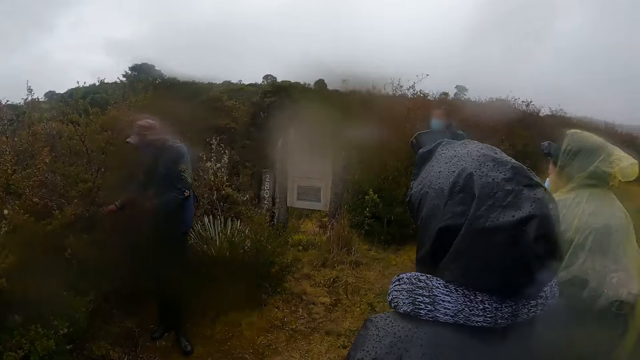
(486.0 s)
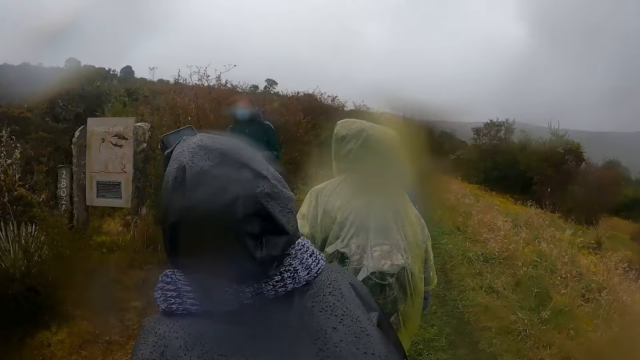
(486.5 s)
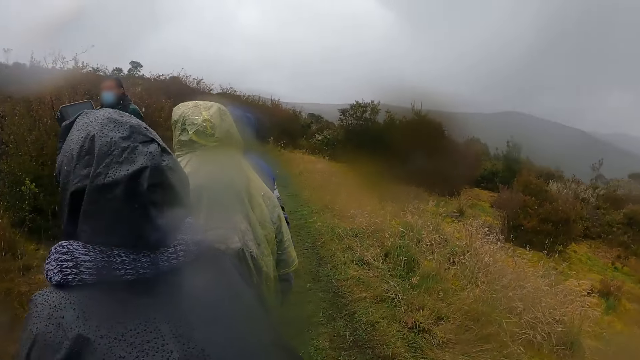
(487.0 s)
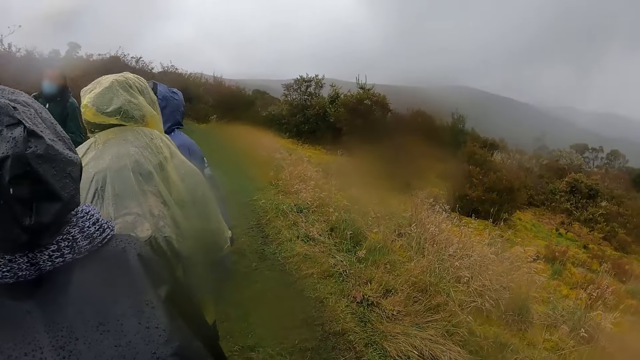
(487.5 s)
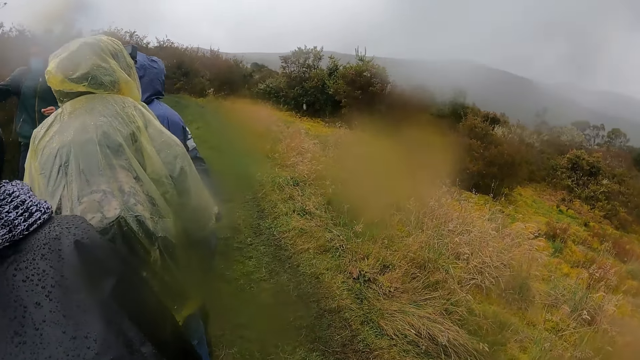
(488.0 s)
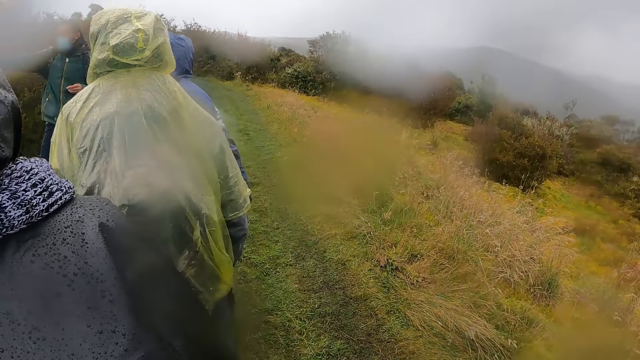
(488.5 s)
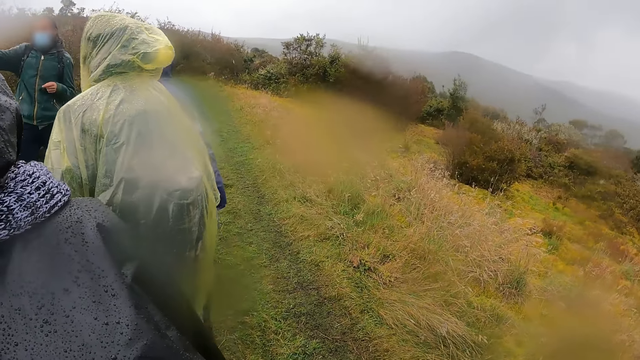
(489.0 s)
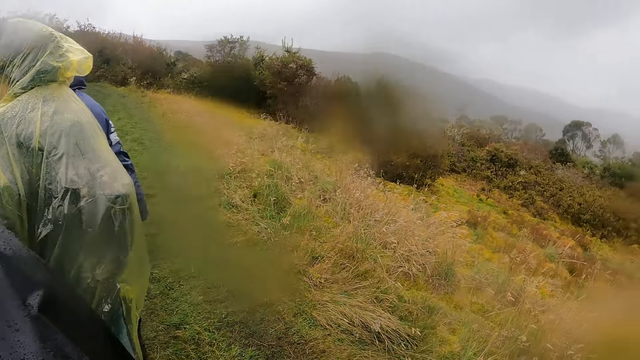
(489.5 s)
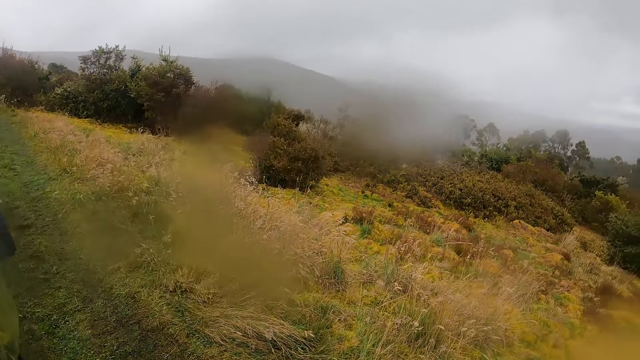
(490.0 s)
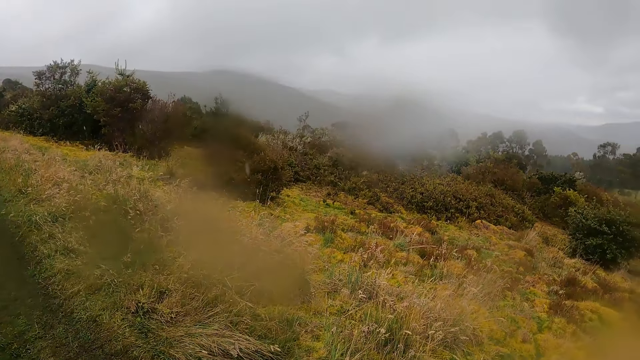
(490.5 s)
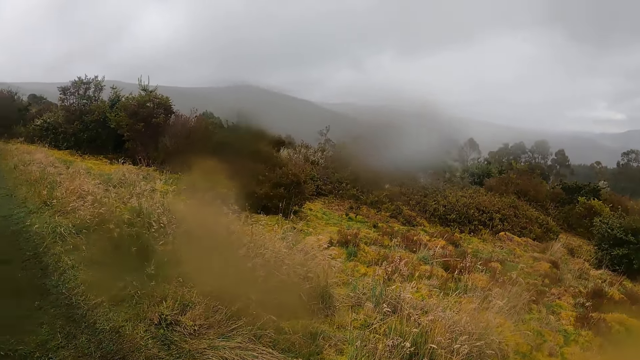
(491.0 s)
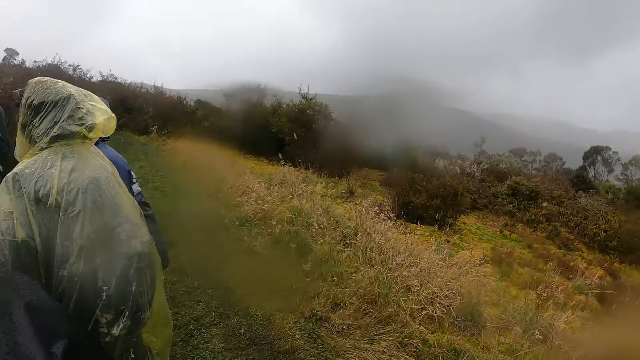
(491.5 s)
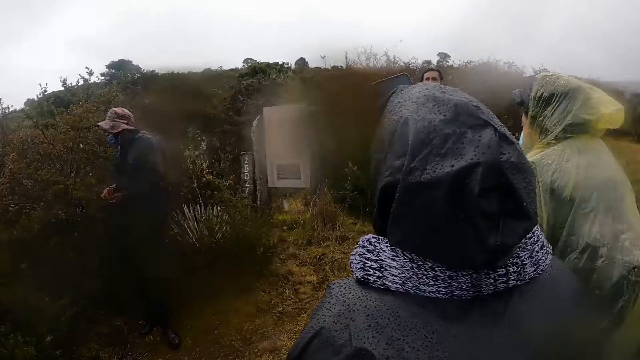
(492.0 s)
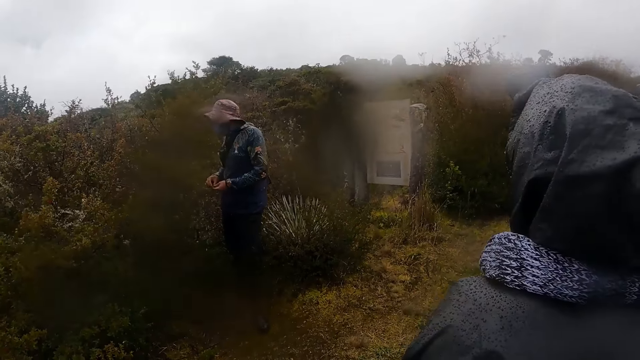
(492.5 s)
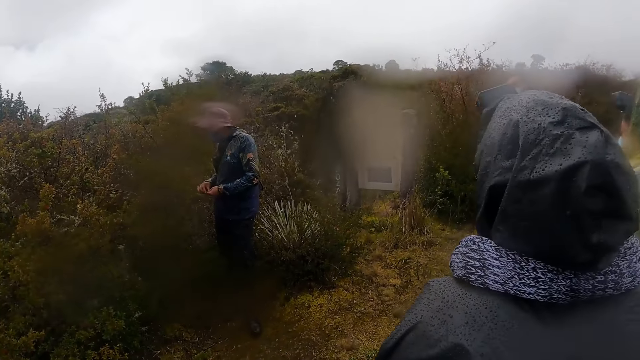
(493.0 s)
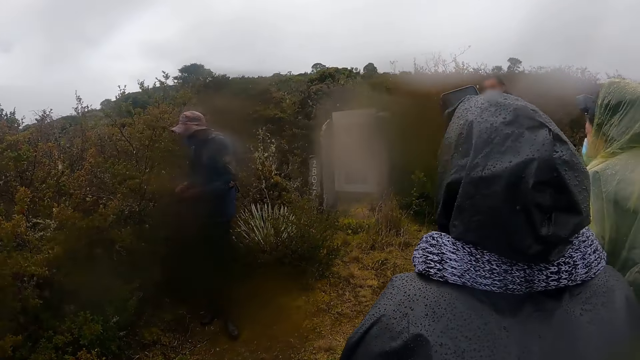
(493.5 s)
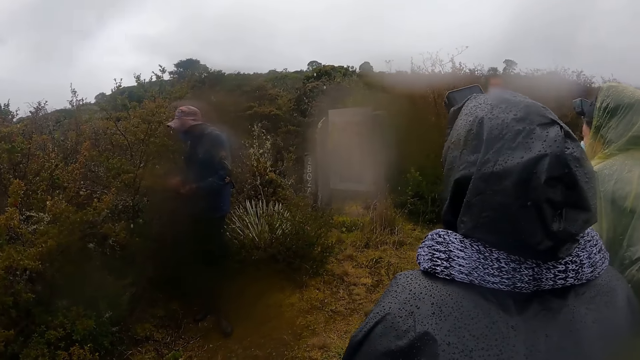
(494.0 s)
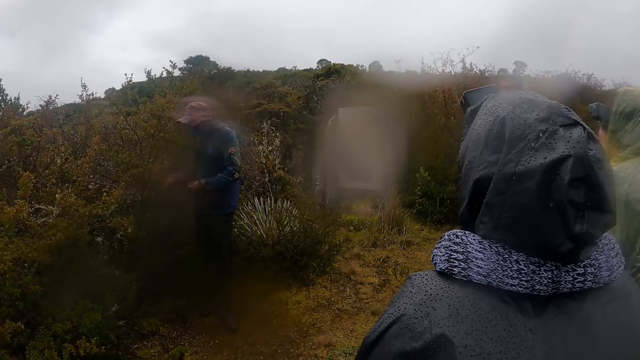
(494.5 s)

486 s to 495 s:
A man talks to people. The camera wearer moves around the field.

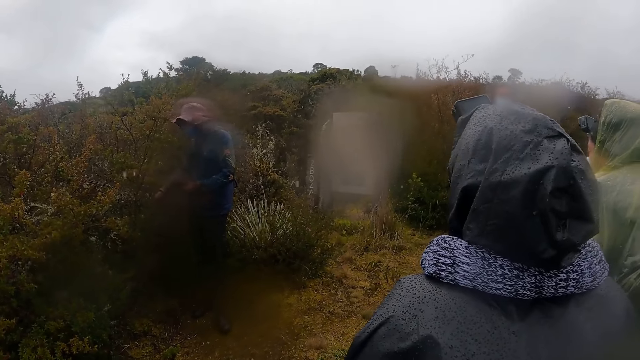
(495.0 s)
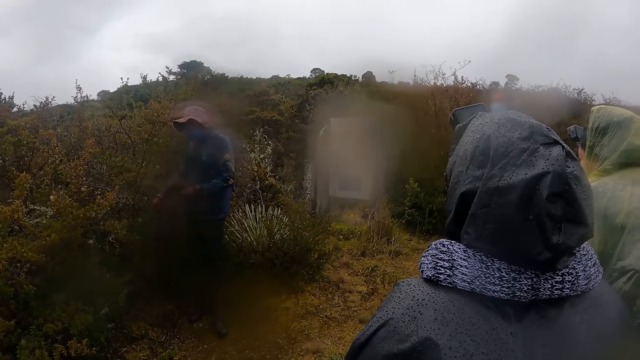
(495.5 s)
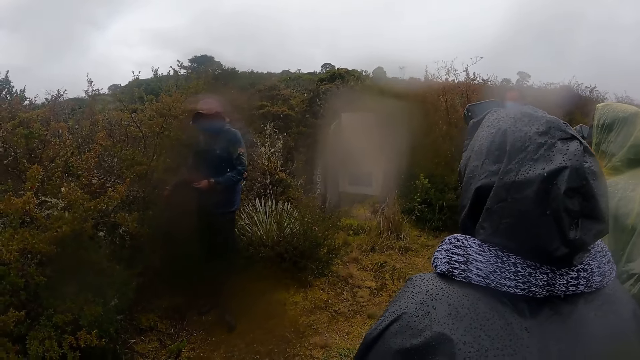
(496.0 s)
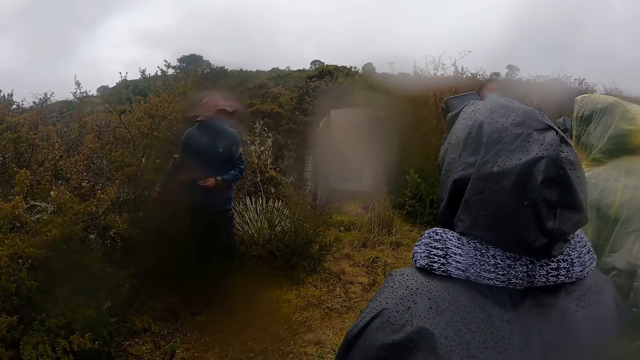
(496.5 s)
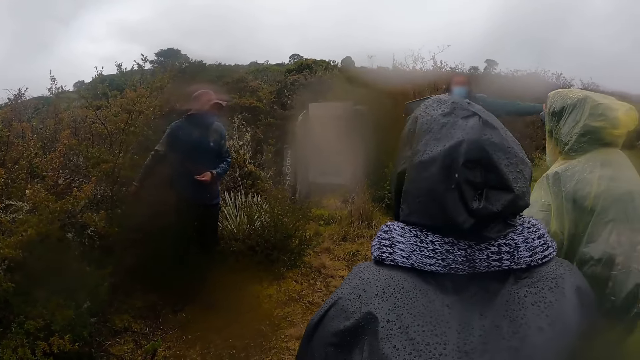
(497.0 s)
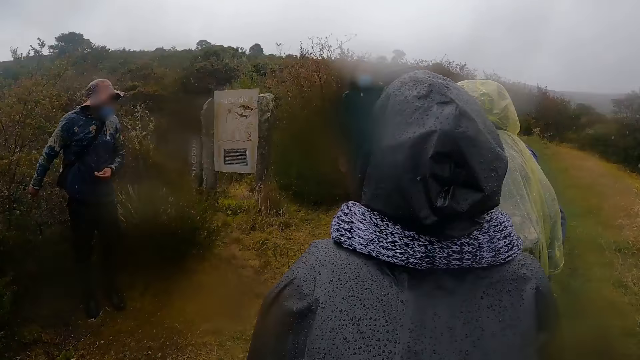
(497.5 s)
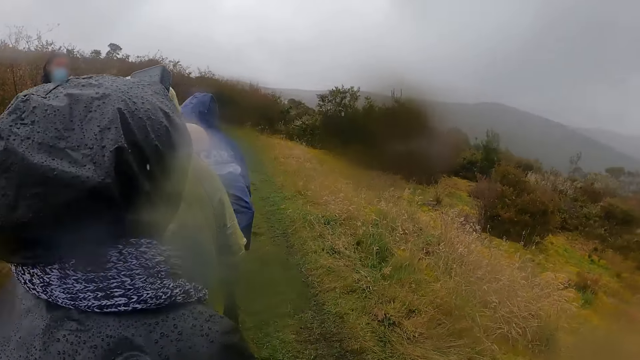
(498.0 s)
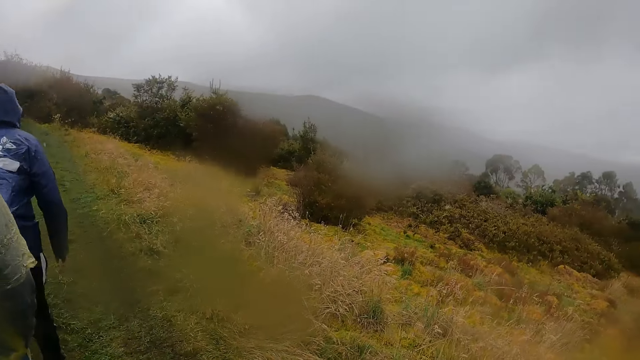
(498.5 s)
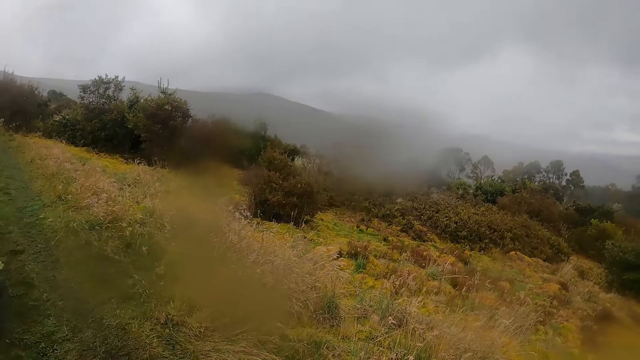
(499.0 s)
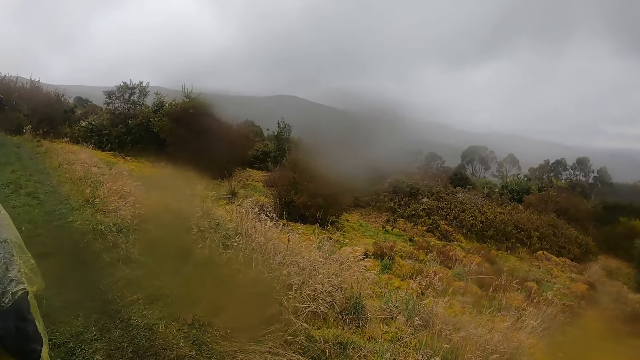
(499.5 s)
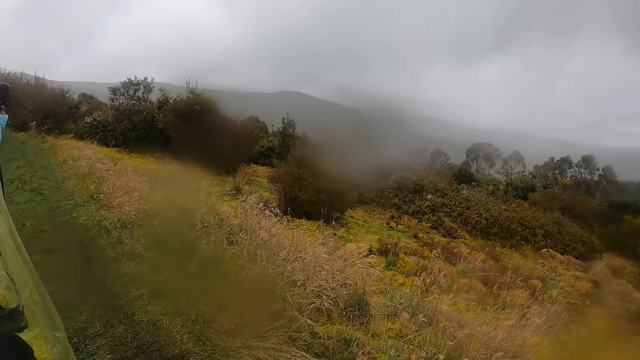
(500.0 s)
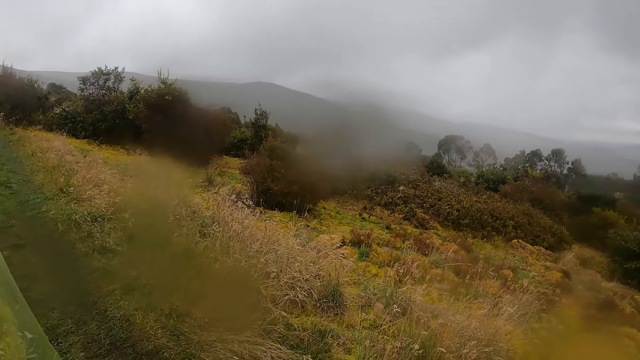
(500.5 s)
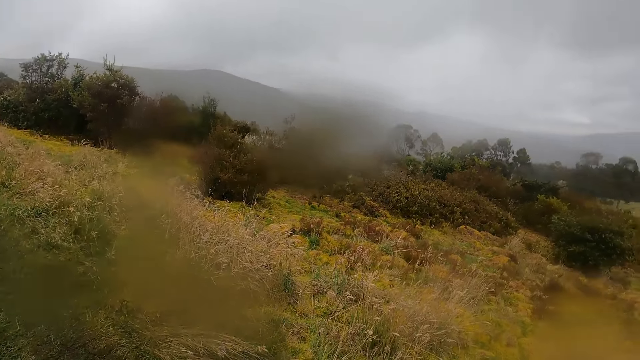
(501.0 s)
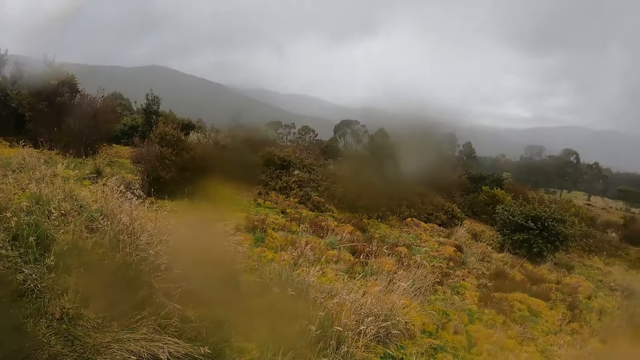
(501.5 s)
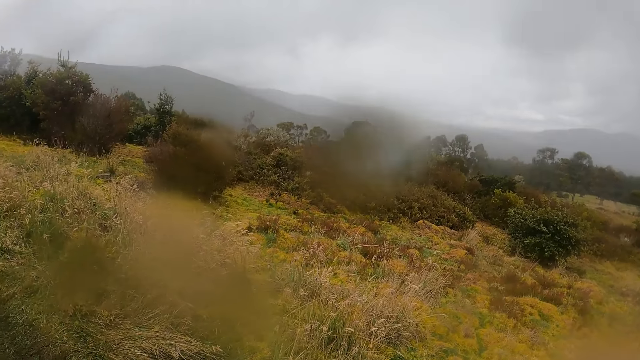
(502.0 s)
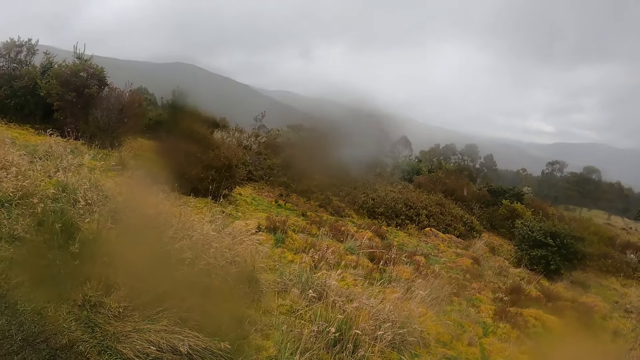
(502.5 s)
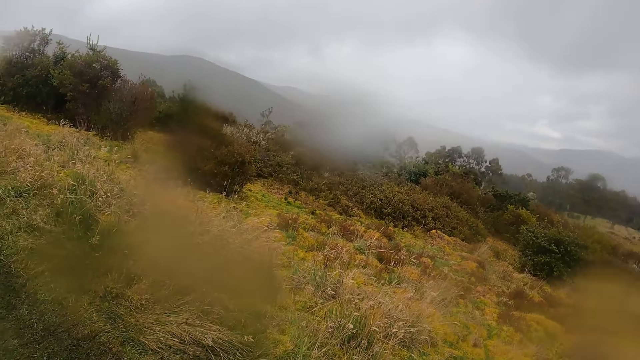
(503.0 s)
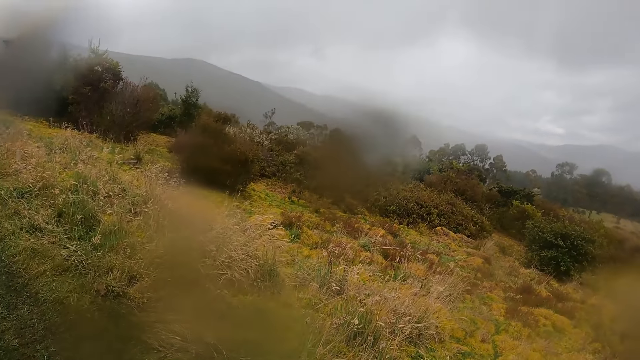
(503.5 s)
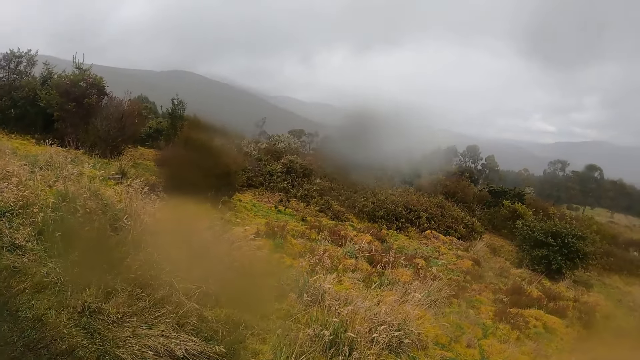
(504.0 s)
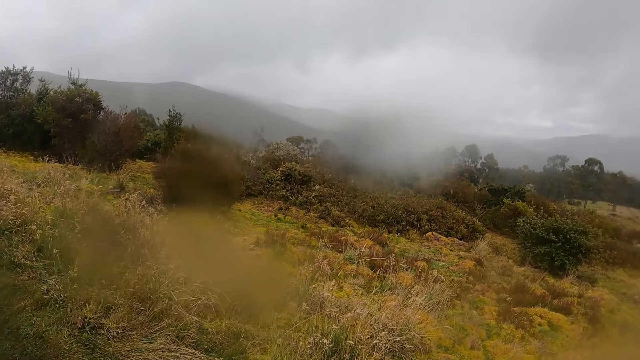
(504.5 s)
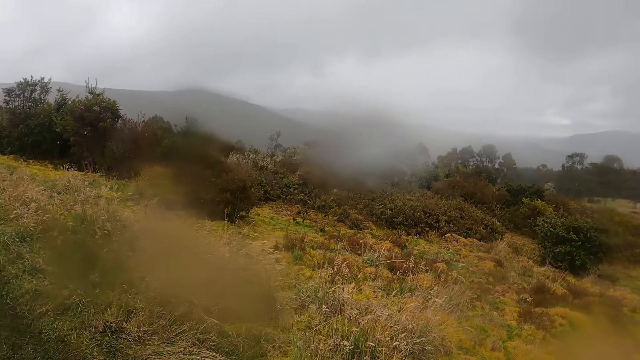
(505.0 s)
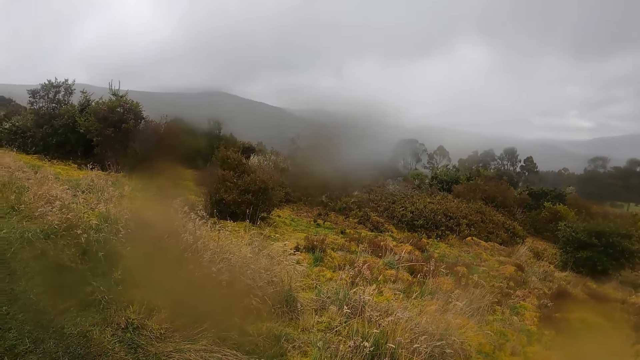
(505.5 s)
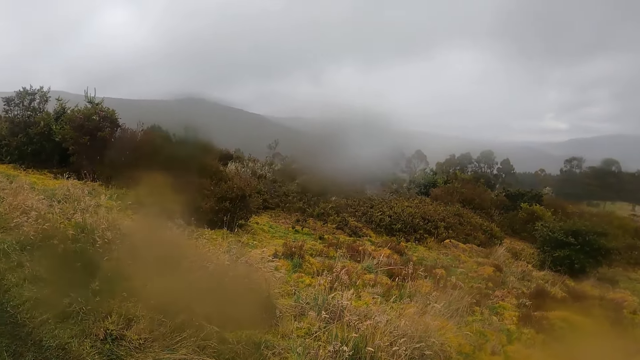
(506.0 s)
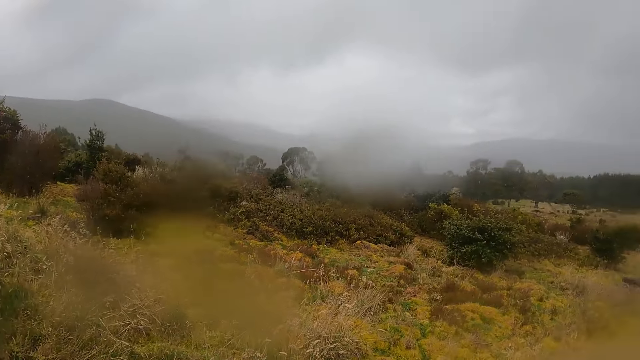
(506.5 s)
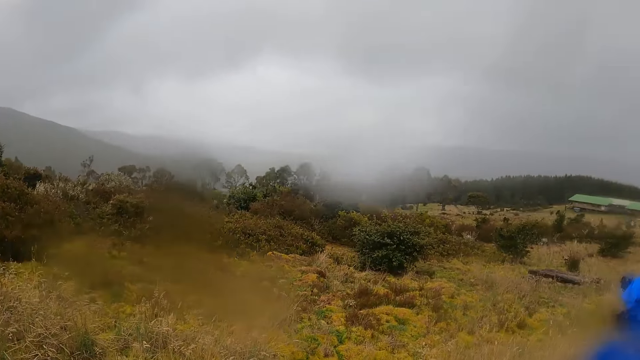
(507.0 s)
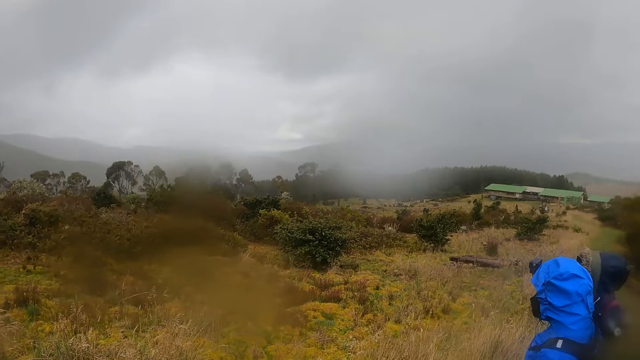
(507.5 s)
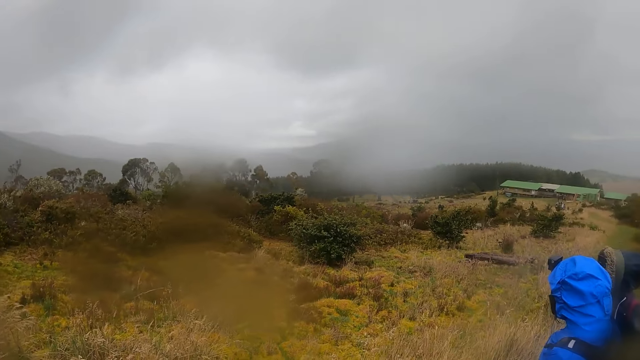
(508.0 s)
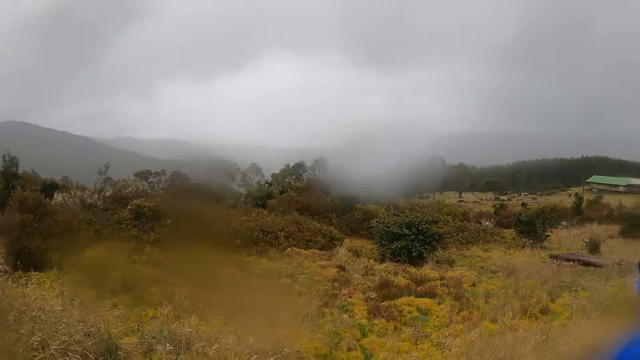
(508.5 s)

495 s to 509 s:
A man talks to people. The camera wearer moves around the field.
